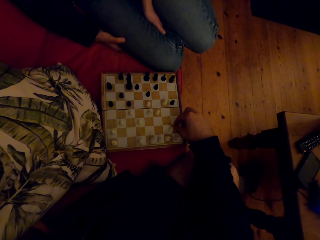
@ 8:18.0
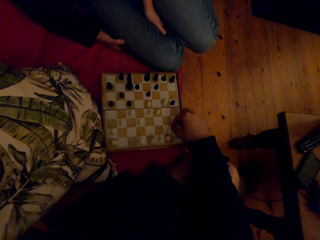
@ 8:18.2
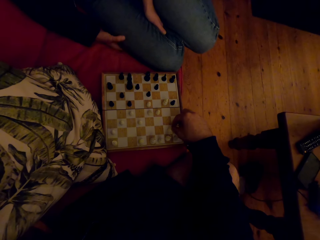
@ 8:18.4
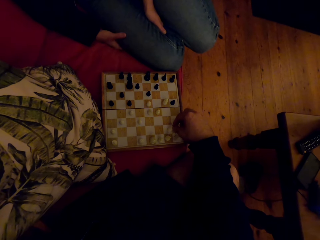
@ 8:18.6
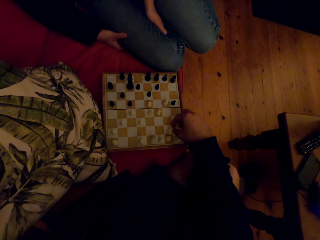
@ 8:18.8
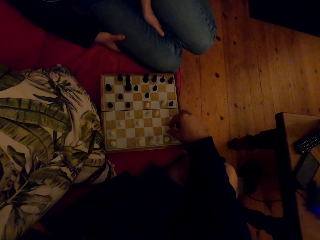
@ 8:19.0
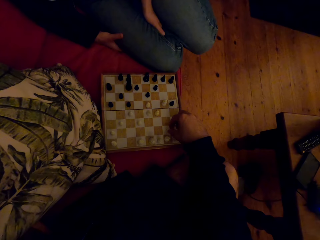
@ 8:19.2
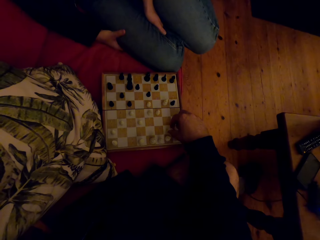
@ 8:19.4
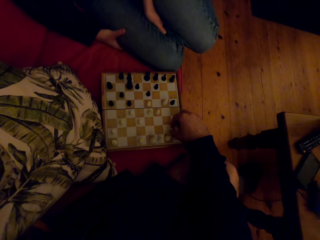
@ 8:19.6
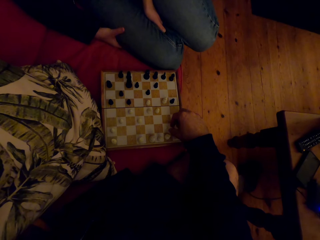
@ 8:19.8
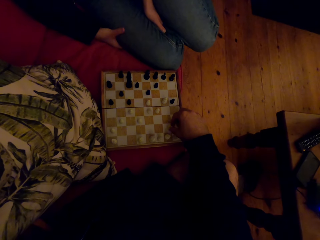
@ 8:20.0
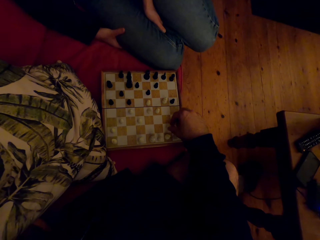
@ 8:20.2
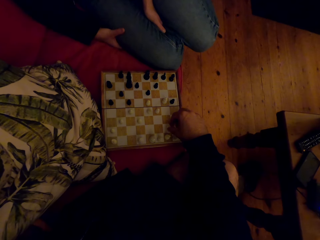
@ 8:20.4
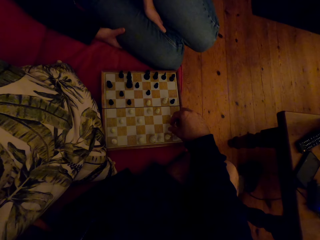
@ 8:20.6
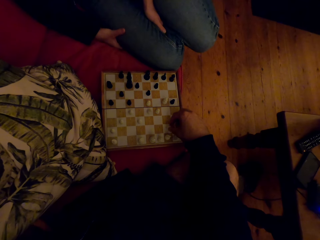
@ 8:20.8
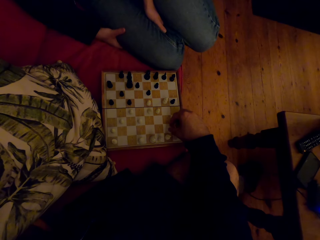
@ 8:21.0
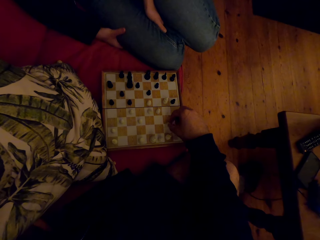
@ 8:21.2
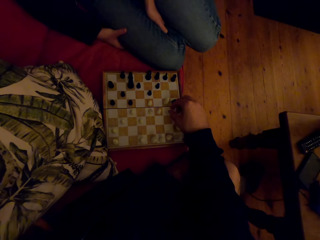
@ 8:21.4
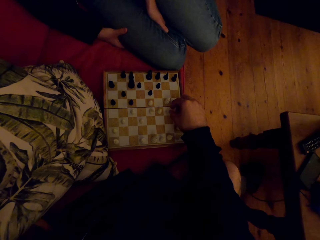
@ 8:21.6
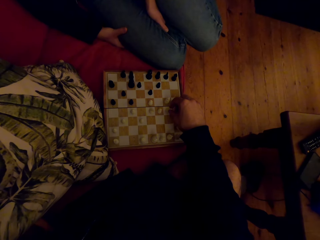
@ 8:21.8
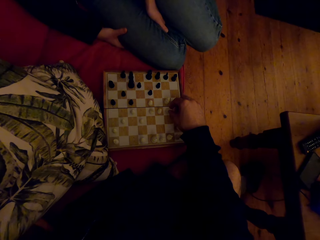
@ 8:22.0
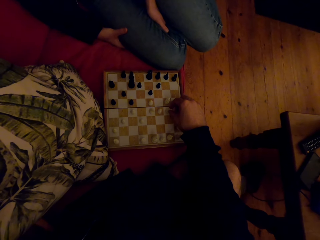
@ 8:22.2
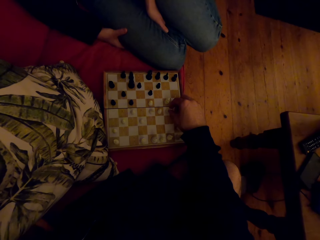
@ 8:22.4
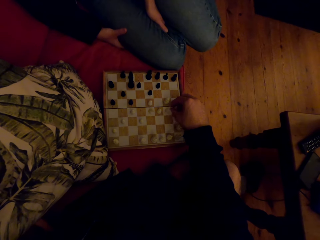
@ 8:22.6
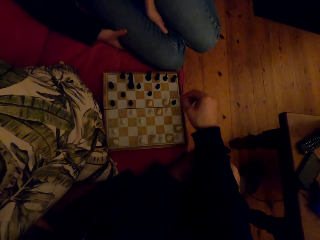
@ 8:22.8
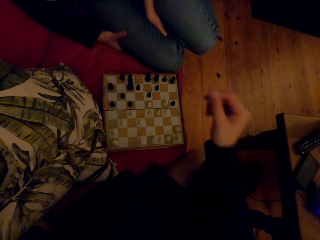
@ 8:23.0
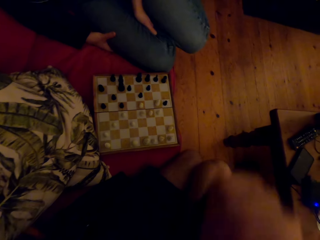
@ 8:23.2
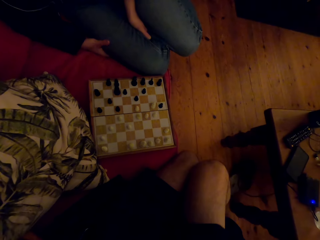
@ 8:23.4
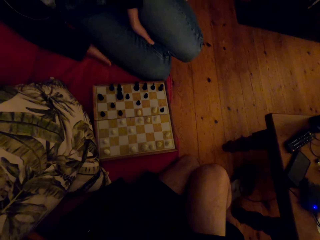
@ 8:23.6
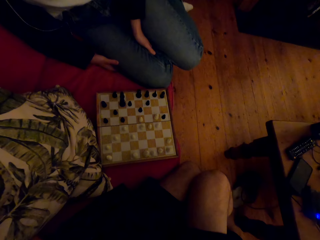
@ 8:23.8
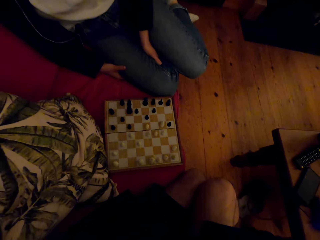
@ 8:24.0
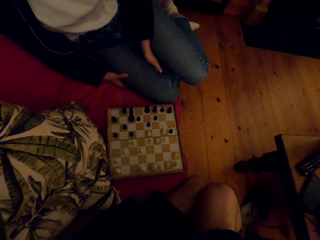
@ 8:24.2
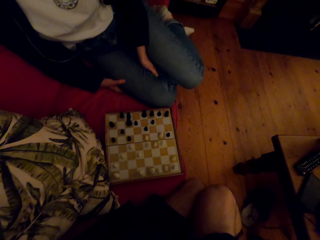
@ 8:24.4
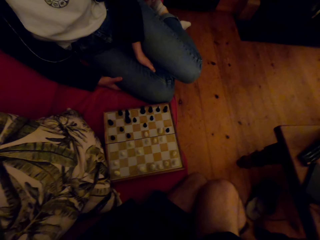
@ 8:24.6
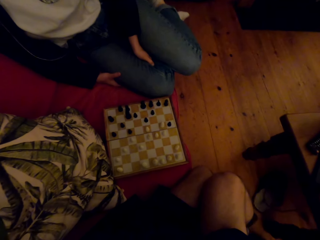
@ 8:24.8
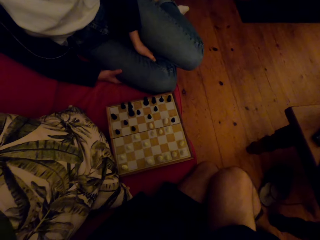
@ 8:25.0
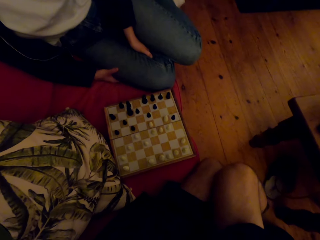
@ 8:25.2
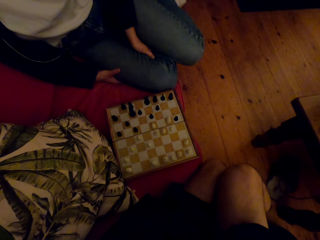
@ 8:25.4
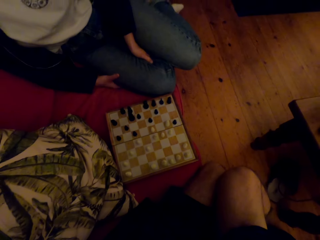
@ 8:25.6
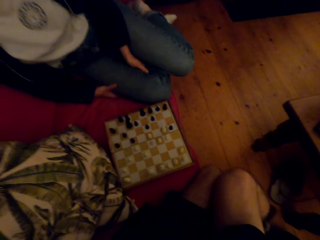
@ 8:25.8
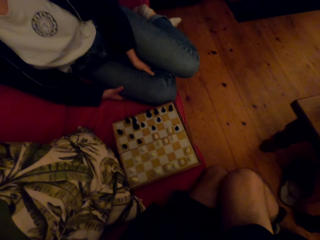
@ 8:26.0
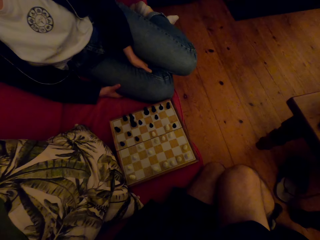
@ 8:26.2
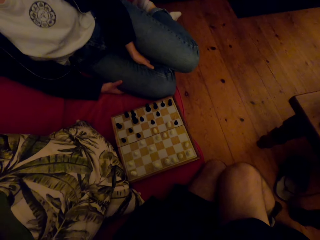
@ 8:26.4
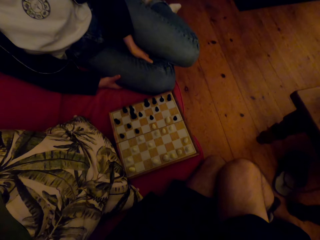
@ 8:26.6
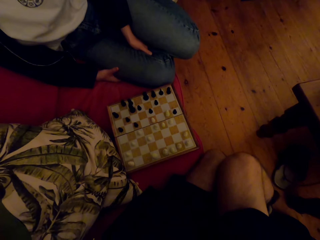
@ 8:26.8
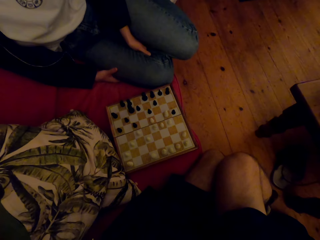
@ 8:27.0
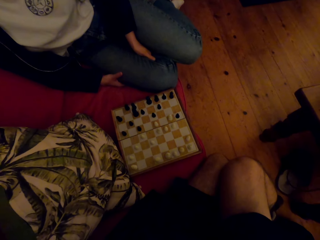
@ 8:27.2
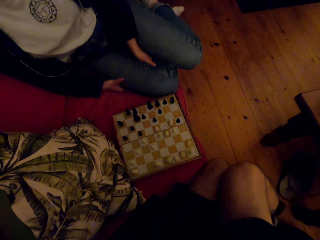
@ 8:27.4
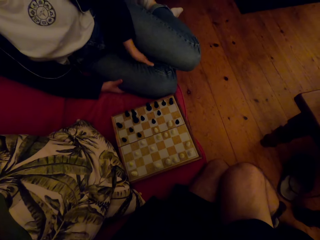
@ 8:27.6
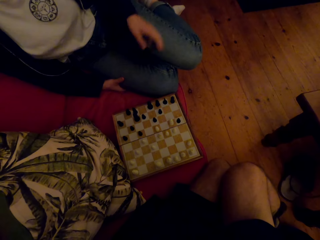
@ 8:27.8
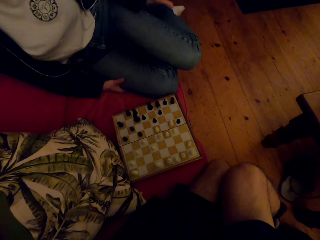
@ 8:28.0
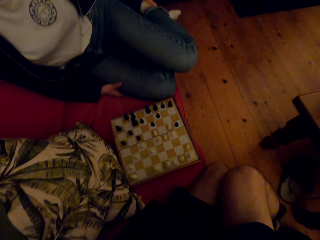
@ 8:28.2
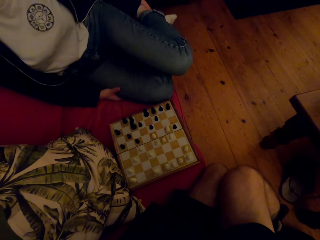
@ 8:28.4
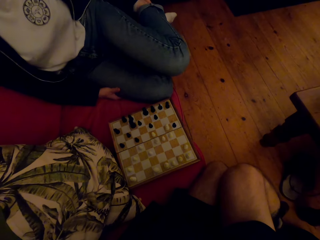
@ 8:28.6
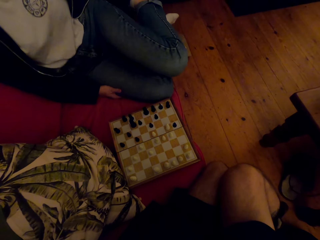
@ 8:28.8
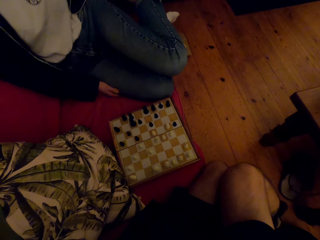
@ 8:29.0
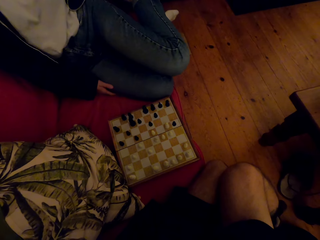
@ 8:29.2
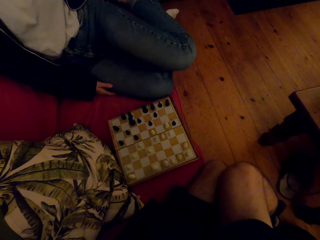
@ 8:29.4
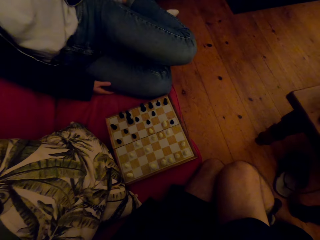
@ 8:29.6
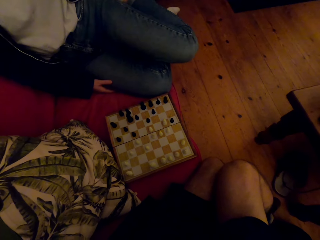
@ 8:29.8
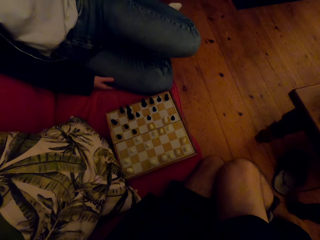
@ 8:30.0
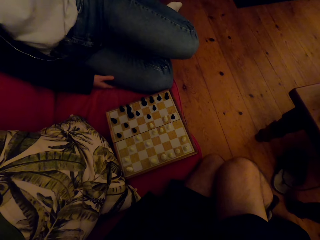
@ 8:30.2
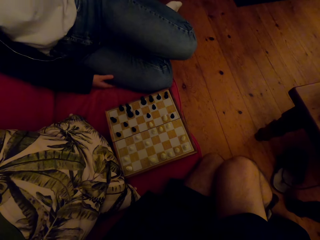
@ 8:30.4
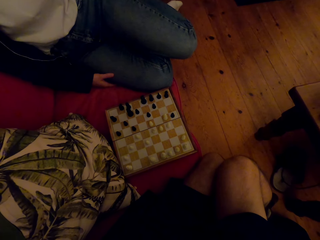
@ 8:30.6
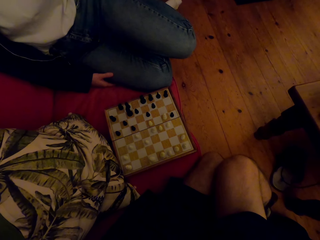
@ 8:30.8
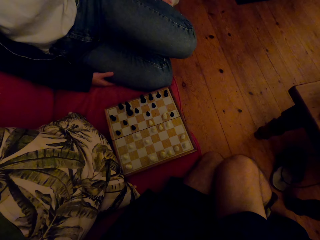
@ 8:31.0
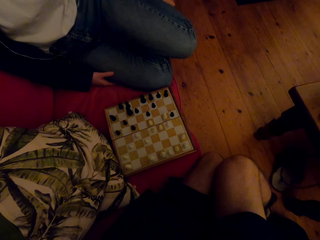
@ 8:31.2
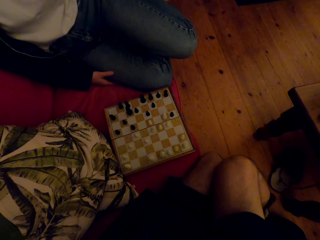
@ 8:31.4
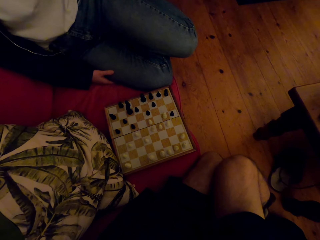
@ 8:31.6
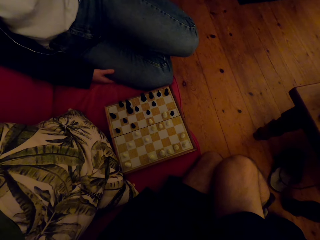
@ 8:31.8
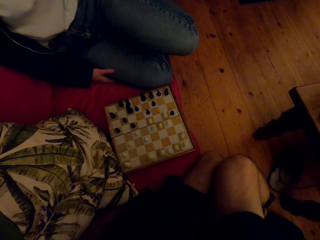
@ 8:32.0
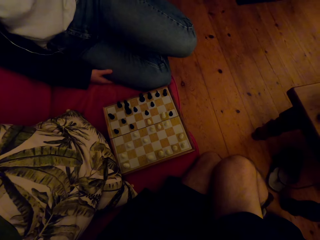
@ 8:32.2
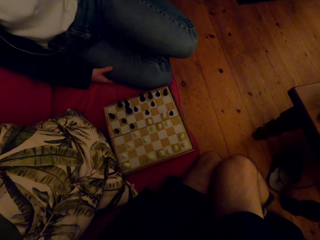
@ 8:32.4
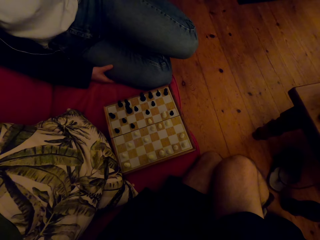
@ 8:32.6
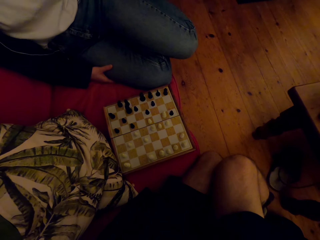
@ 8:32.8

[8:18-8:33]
The camera wearer plays the chess game with a person. They raise the hand. The person talks with the camera wearer. The person moves the hand and touches the leg.

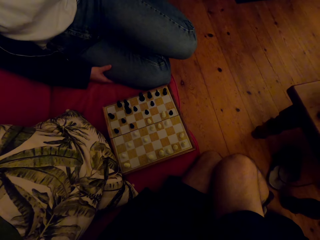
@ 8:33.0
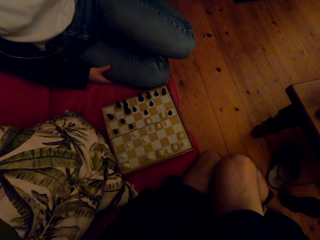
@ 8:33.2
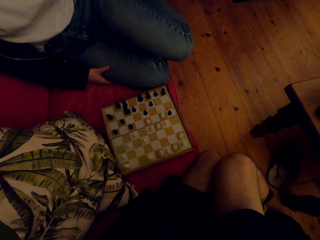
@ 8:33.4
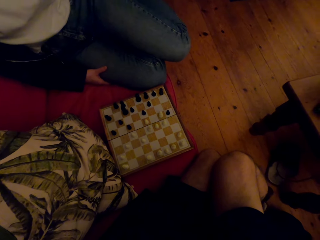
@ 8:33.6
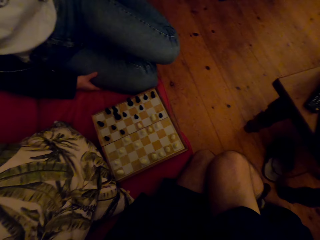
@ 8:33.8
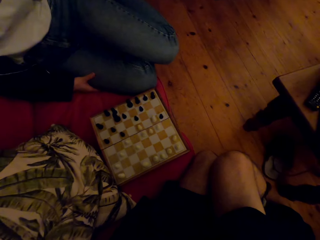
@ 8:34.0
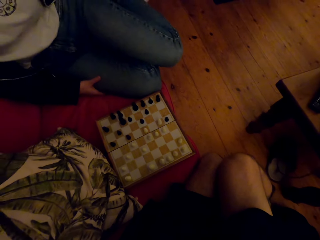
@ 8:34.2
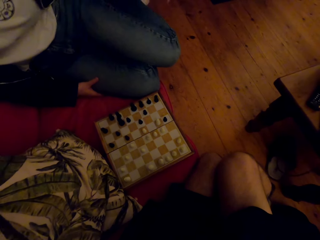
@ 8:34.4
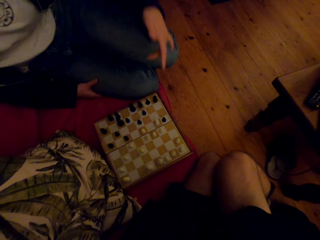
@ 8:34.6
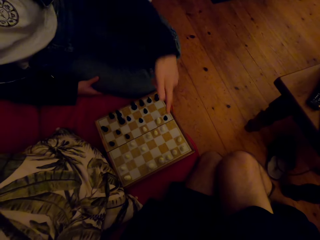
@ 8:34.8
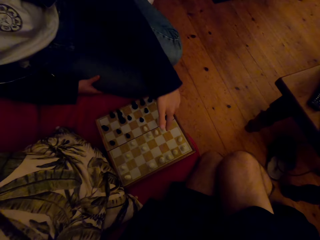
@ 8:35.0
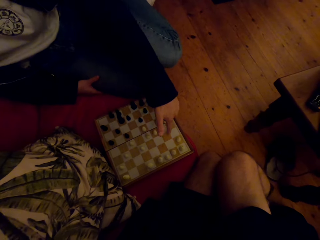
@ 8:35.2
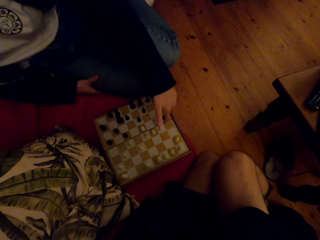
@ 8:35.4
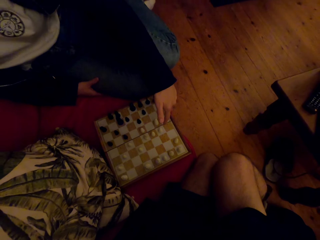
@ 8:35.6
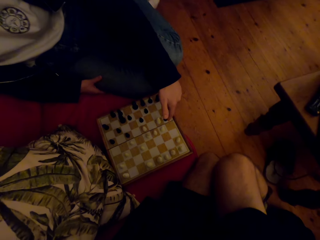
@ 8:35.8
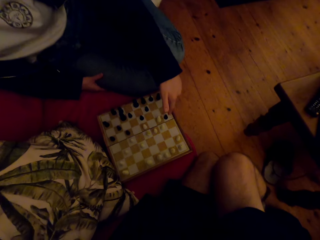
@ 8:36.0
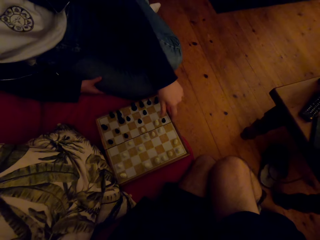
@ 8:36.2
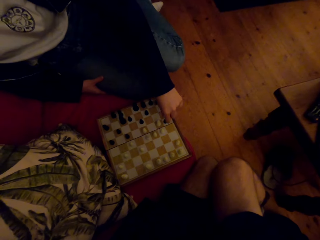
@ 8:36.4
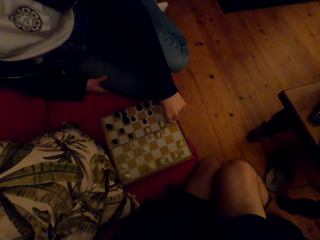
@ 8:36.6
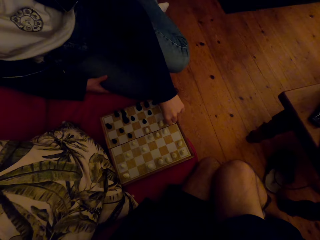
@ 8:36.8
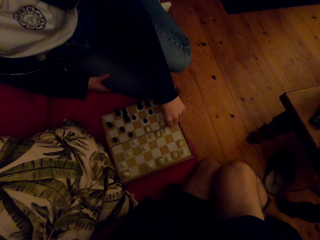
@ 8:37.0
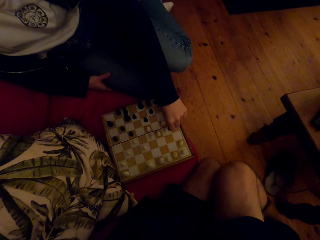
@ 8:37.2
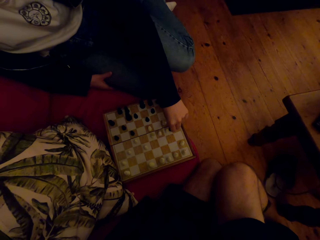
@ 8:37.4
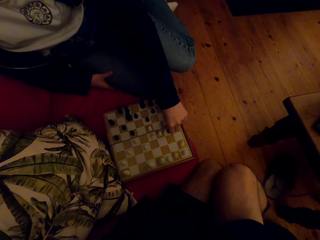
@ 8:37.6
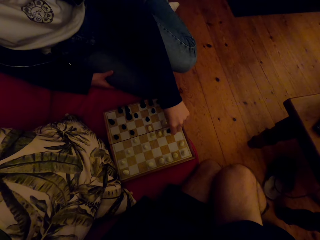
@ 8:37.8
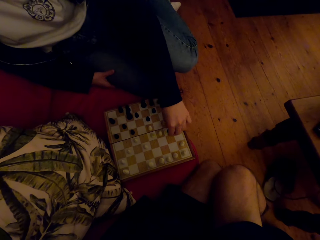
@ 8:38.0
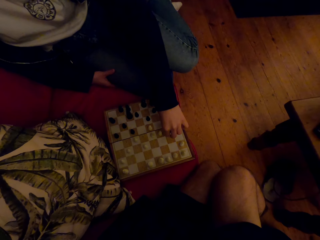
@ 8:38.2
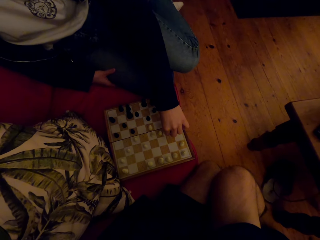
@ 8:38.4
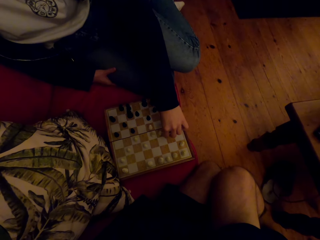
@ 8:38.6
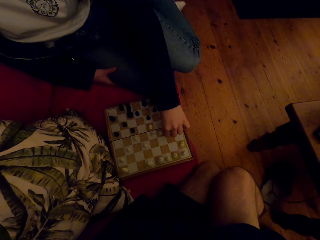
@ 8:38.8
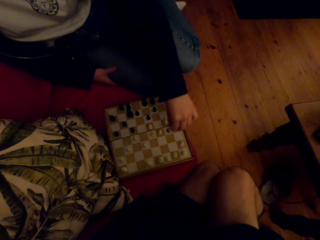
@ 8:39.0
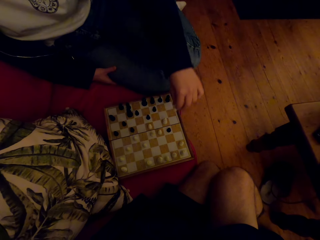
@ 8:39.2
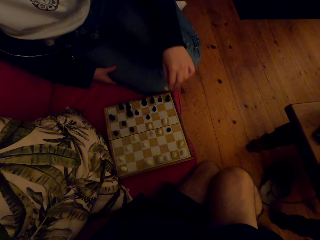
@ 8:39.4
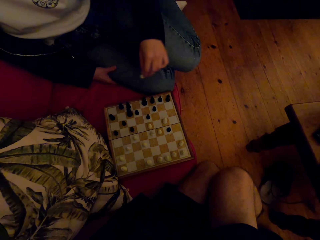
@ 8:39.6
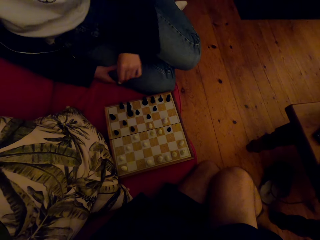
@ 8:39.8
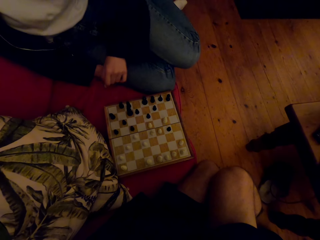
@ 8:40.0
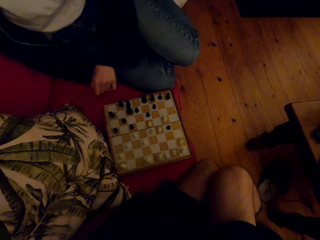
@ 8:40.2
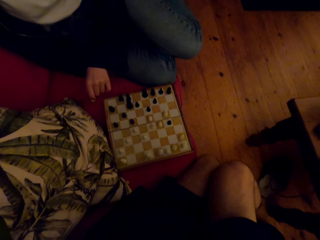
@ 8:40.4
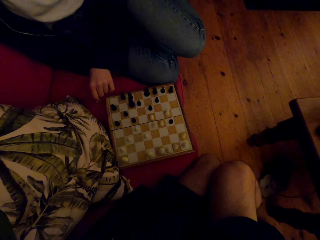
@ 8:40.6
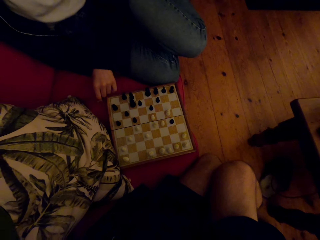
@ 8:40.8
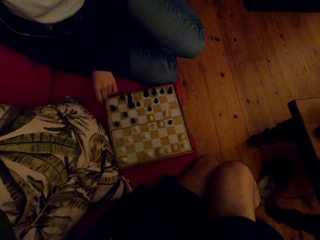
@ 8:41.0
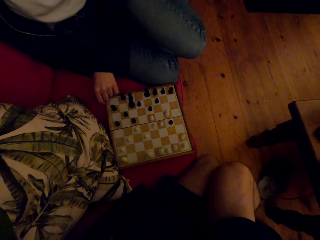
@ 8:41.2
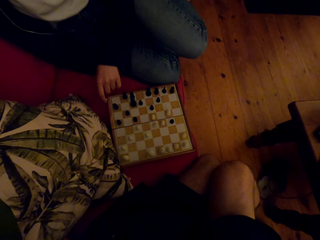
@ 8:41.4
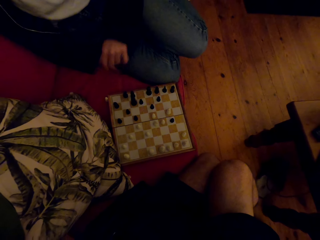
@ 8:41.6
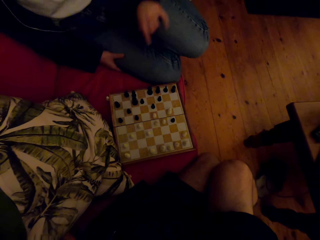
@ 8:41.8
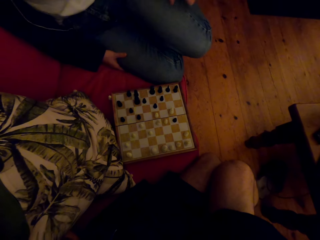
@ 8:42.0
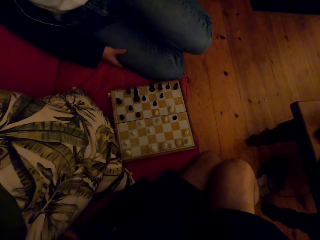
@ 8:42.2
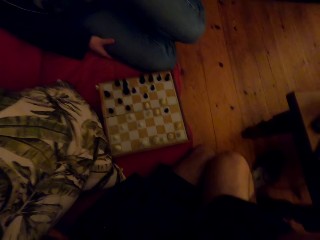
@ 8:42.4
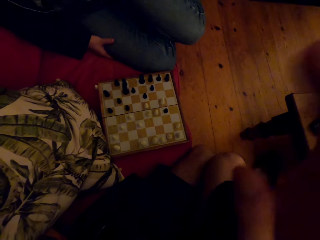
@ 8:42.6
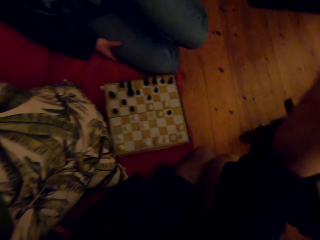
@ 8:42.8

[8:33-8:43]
A person points at the chess game. The person plays the chess game with the camera wearer. The person picks up a chess piece and puts the chess piece on the table. The person returns the hand and talks with the camera wearer.
